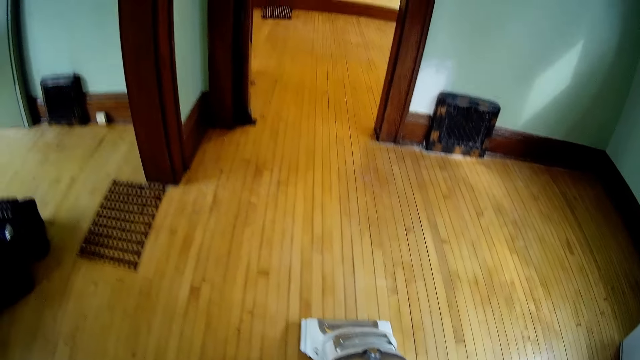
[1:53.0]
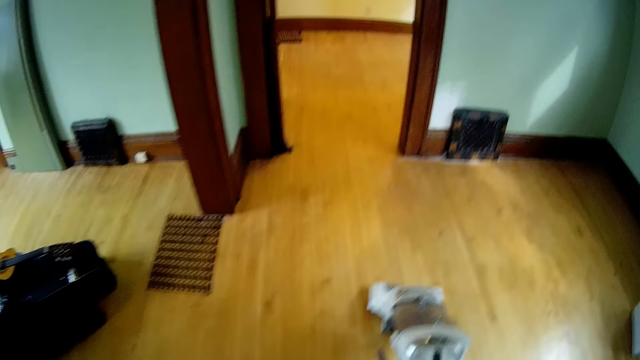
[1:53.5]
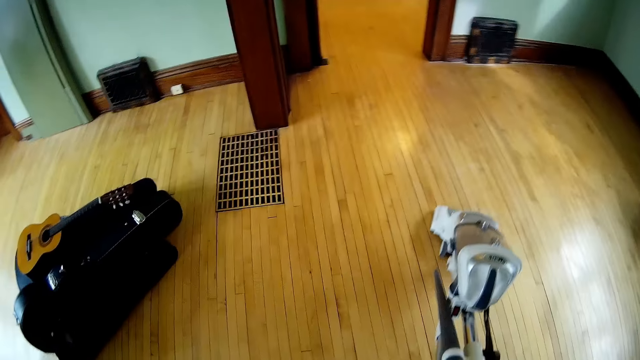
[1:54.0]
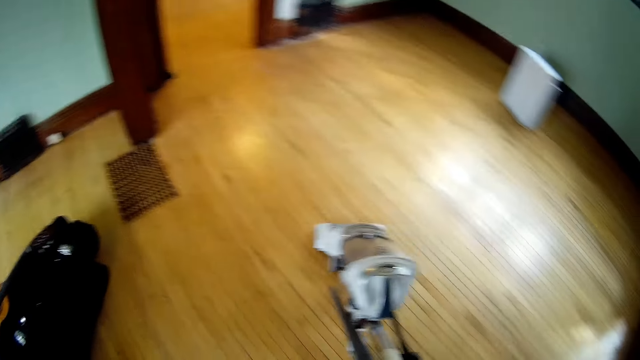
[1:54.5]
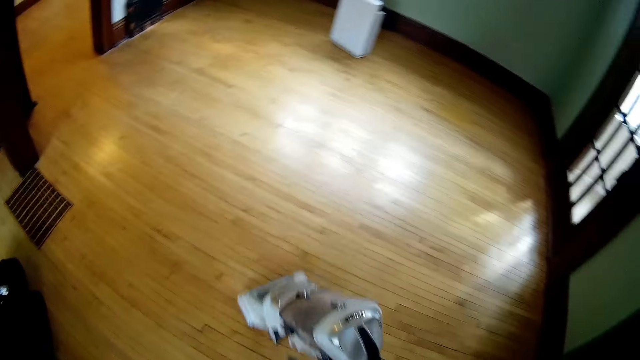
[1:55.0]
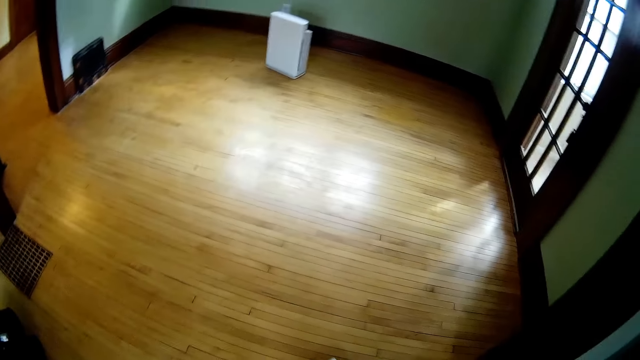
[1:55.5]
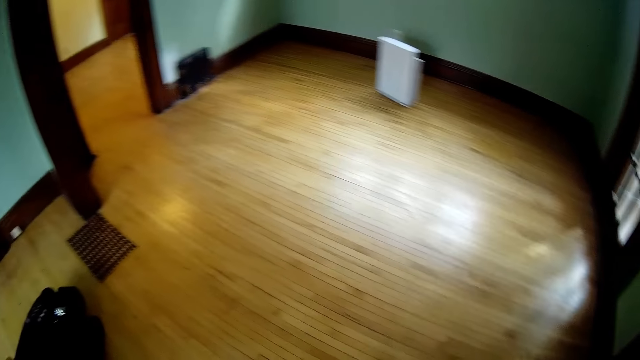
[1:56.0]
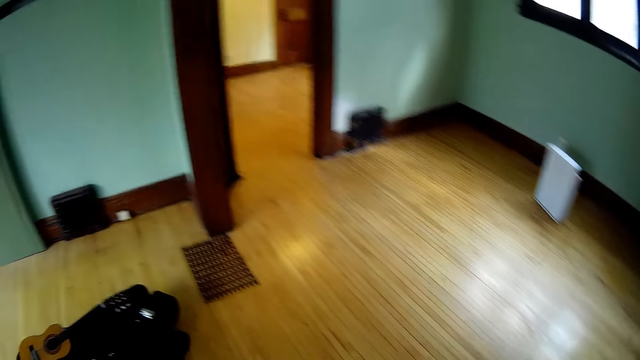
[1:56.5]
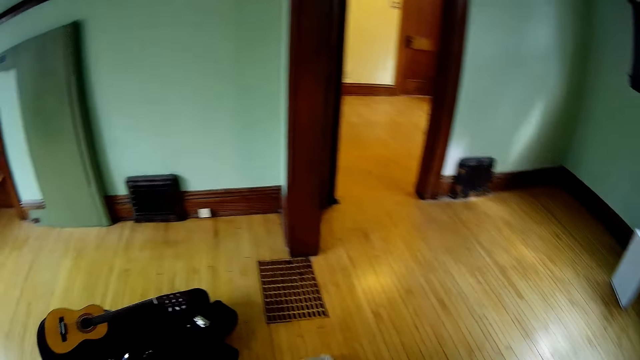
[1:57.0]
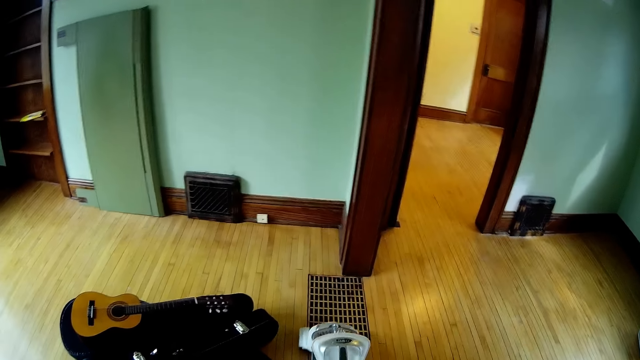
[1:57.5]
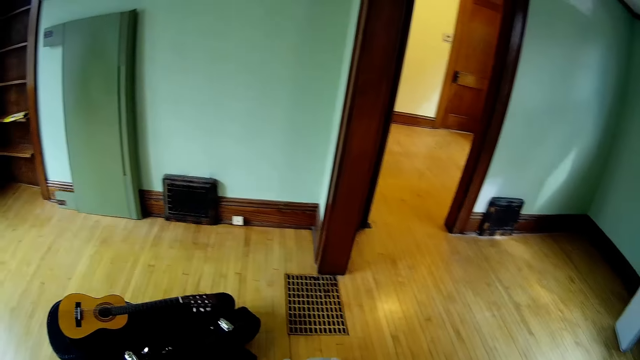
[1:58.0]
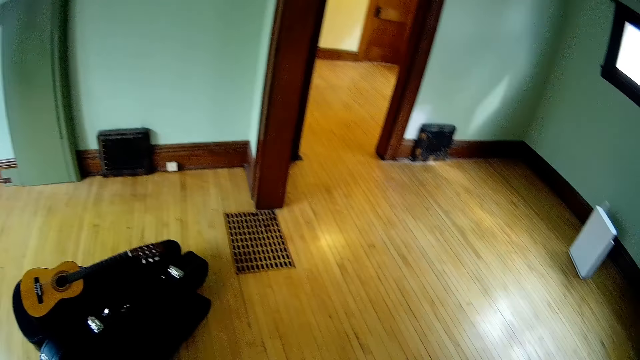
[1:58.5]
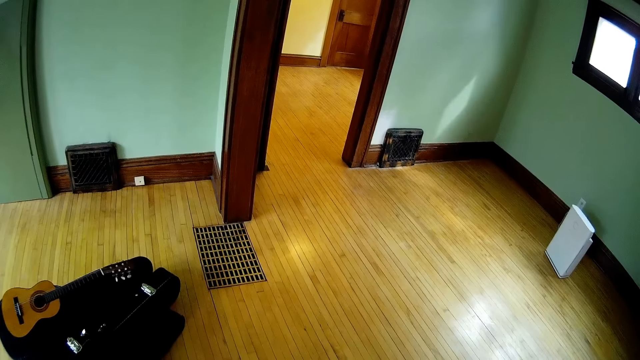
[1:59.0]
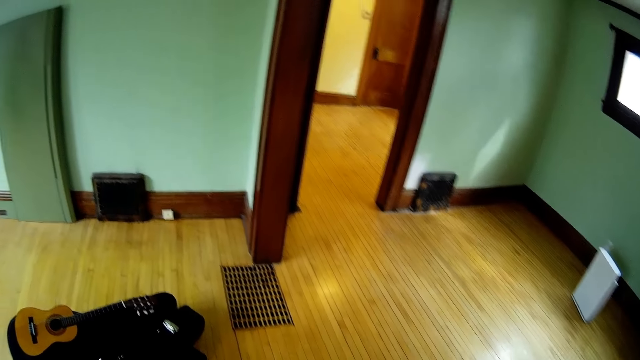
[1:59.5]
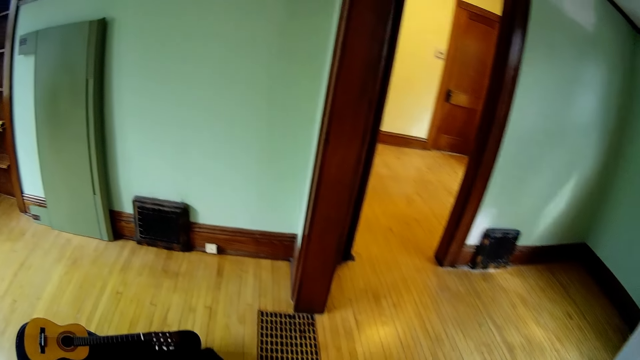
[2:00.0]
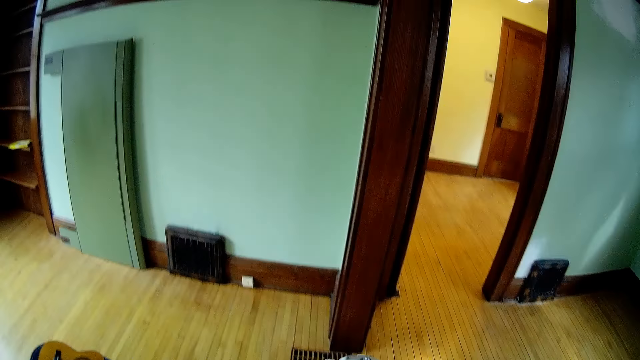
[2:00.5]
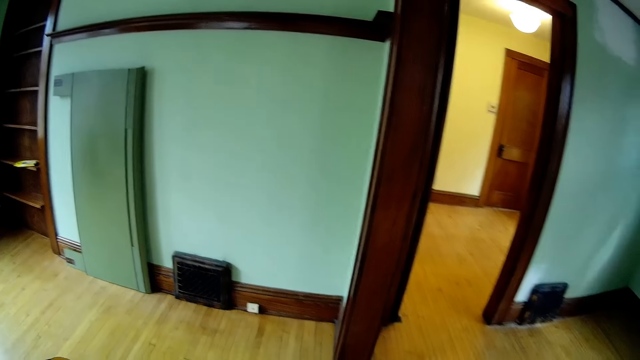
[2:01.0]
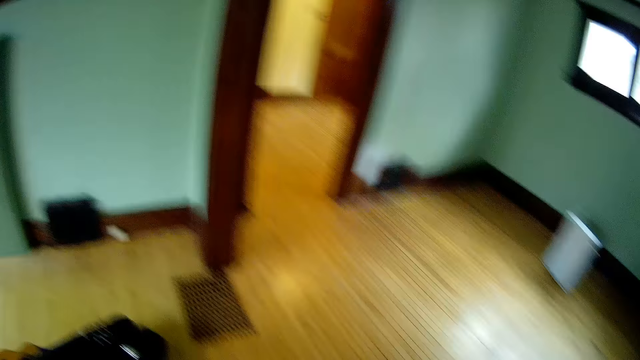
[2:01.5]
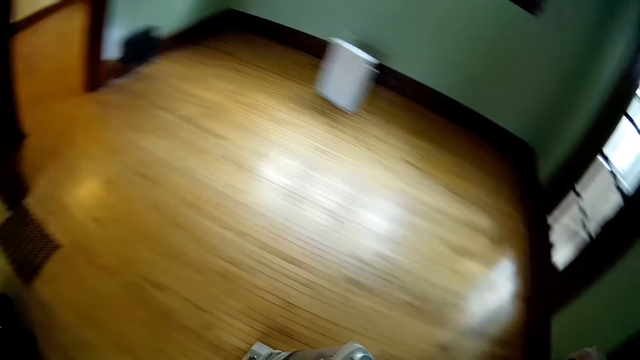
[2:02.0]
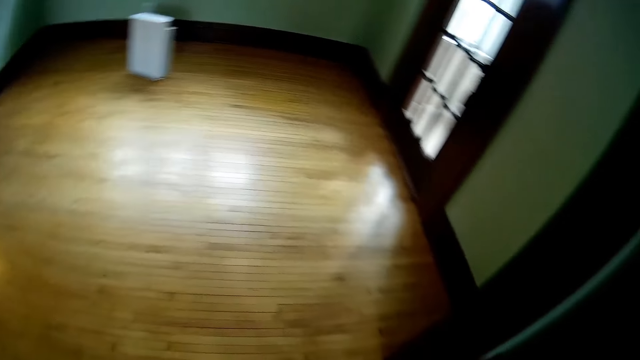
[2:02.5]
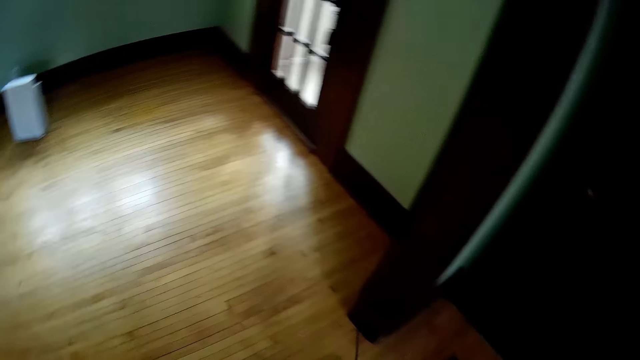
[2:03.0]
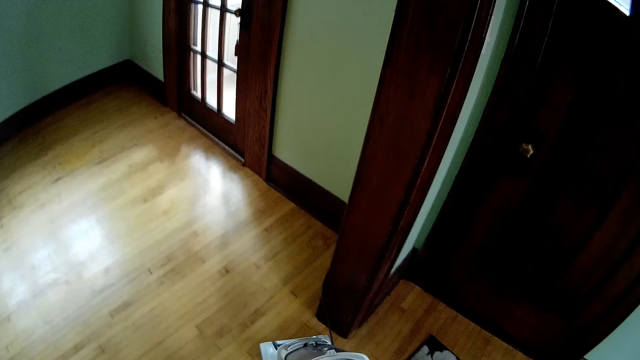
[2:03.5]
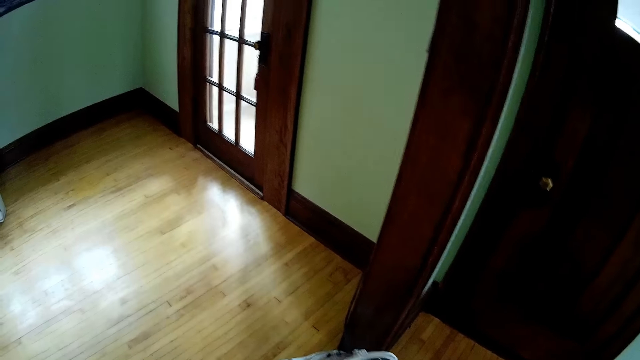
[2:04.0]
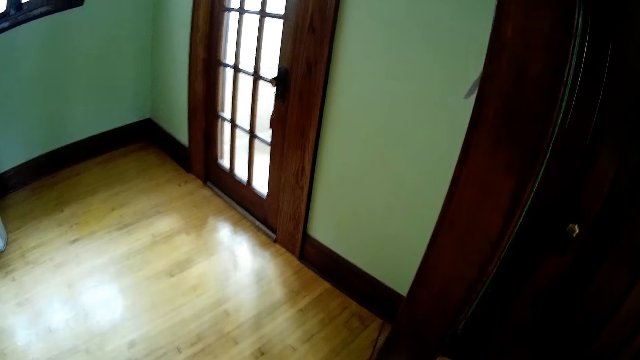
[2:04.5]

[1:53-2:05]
The camera wearer pulls the vacuum cleaner. They walk around.

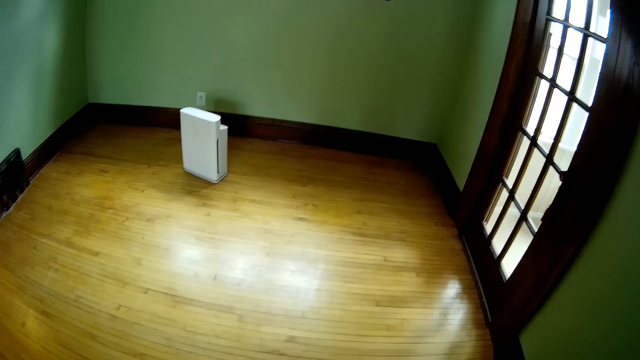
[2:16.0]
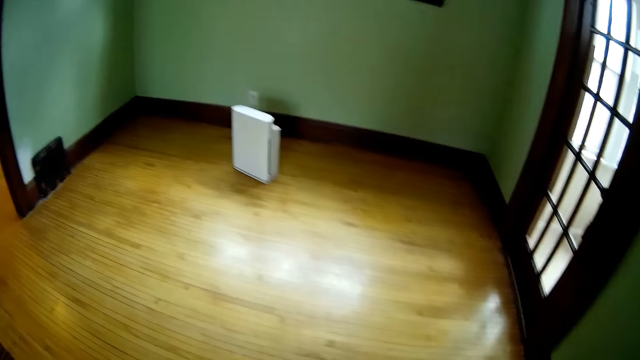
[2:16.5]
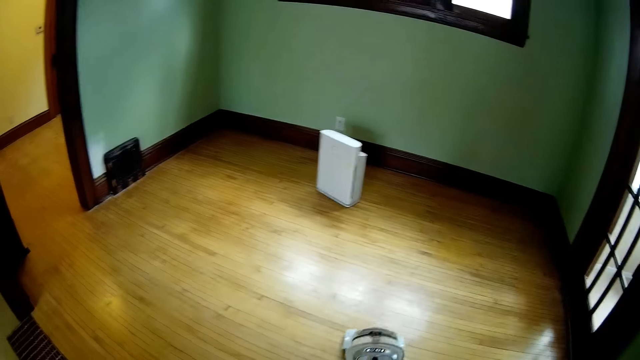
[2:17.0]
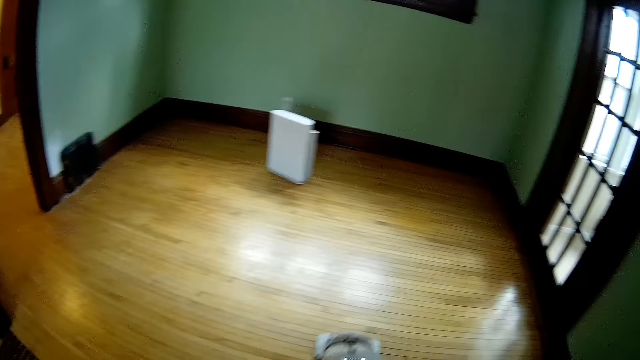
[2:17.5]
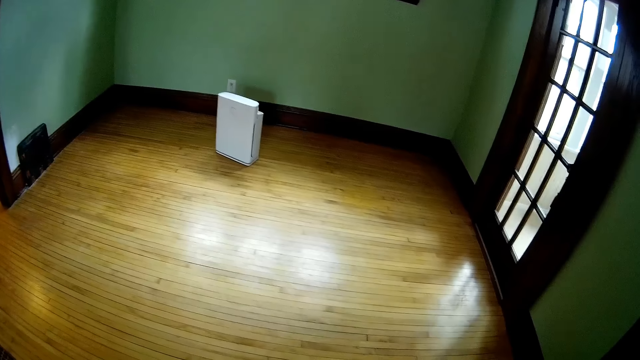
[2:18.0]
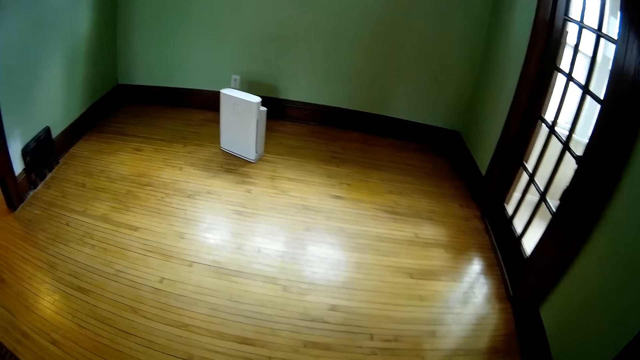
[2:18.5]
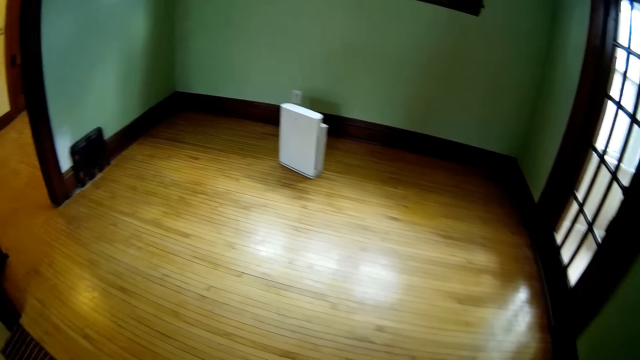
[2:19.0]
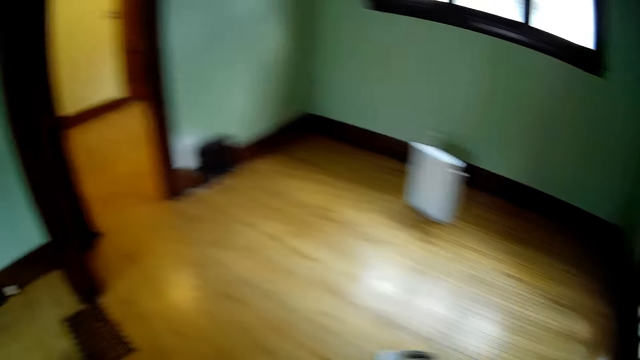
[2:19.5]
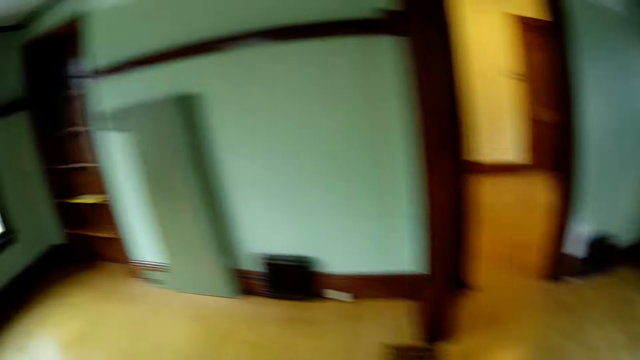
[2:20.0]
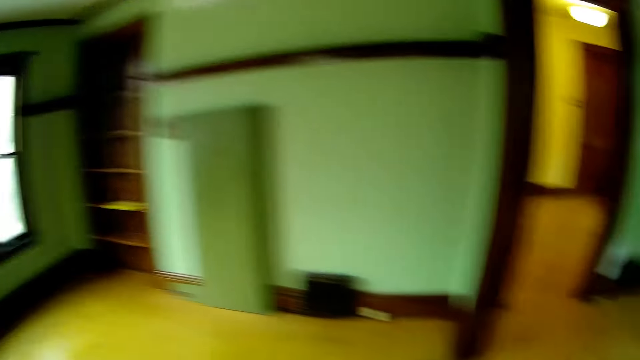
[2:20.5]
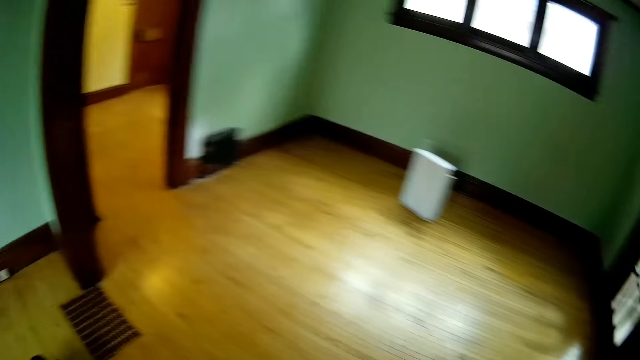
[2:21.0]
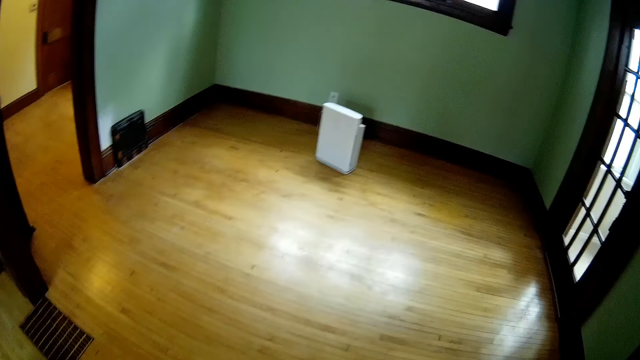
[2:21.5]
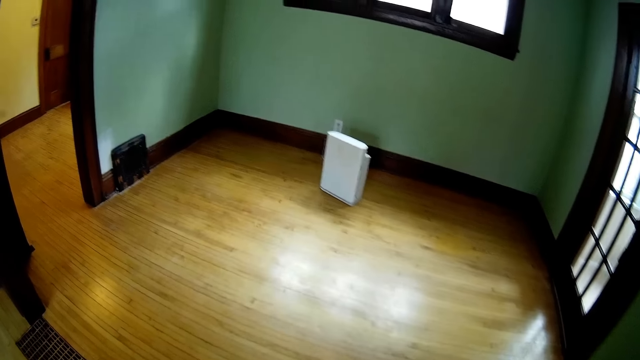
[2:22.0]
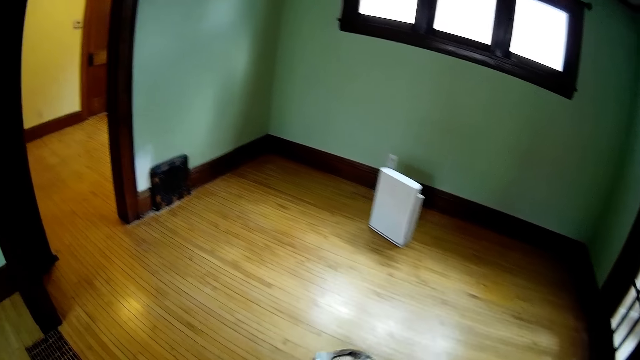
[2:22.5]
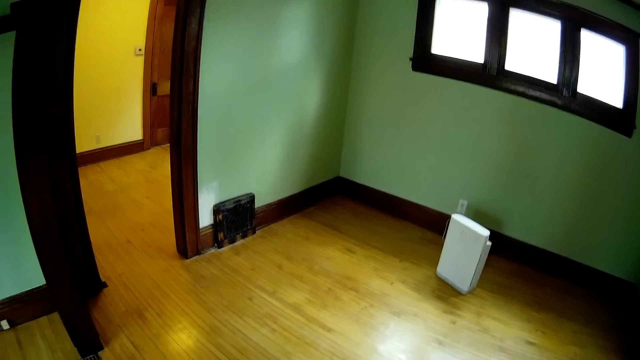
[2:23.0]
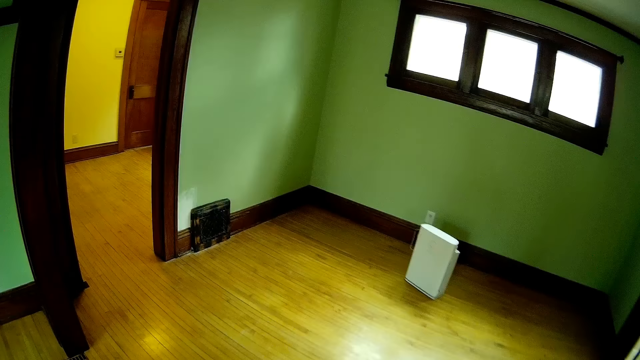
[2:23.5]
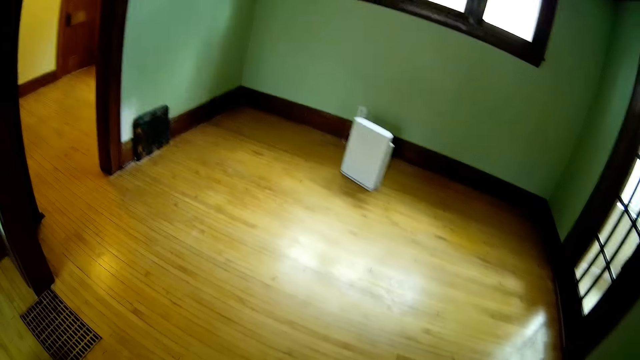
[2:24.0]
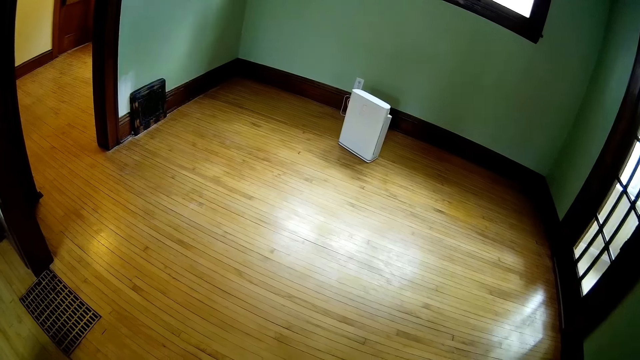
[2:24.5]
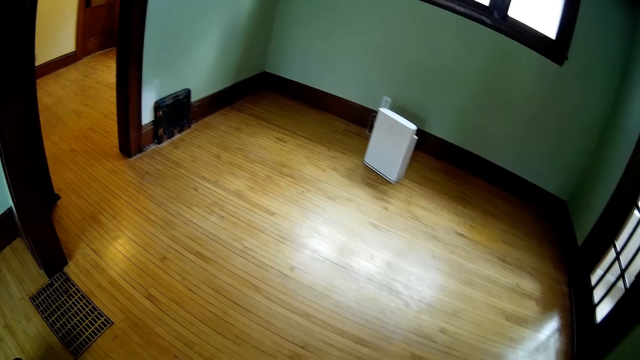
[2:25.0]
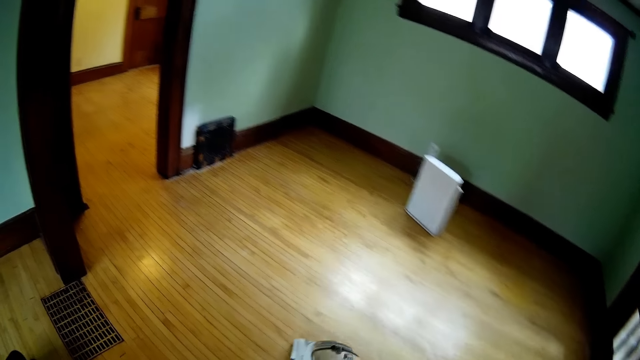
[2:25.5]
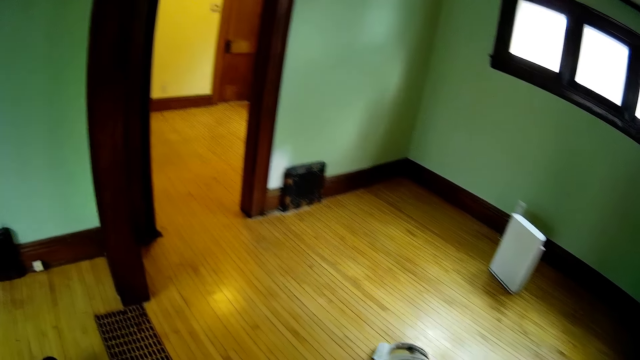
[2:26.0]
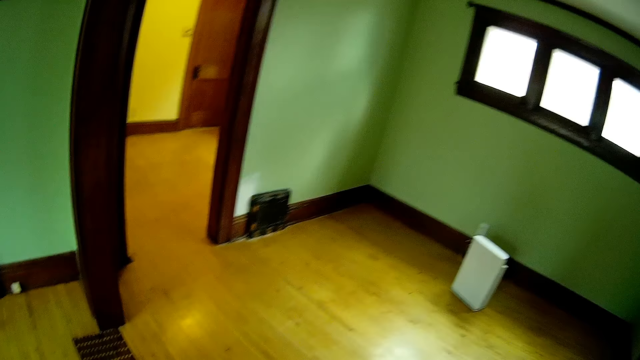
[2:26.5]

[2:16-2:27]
The camera wearer looks around. They walk around.
